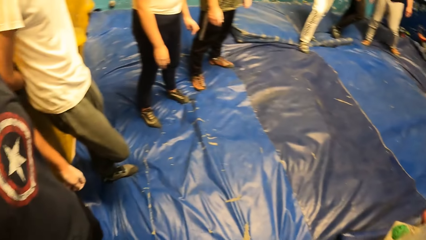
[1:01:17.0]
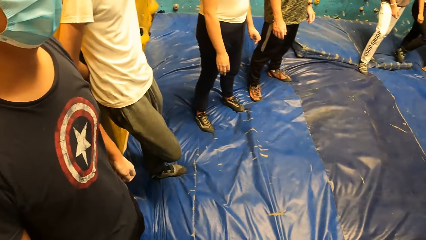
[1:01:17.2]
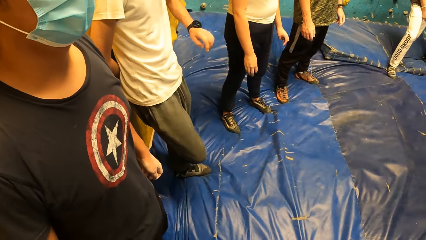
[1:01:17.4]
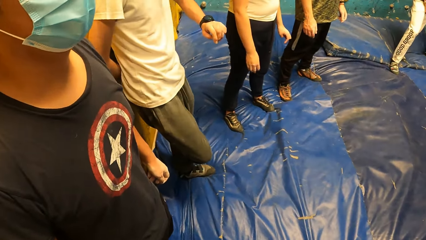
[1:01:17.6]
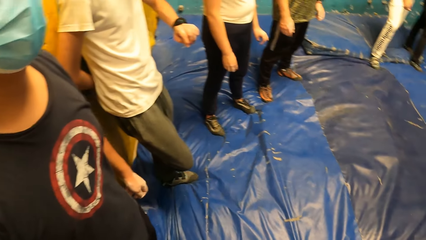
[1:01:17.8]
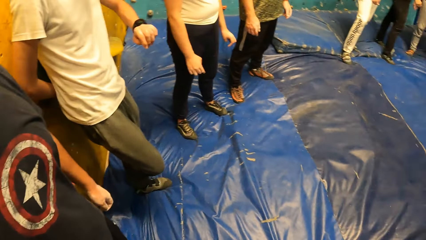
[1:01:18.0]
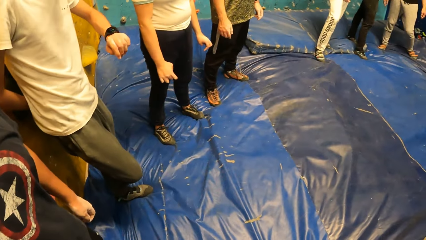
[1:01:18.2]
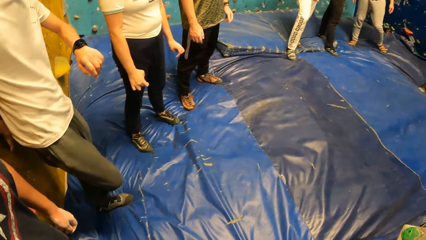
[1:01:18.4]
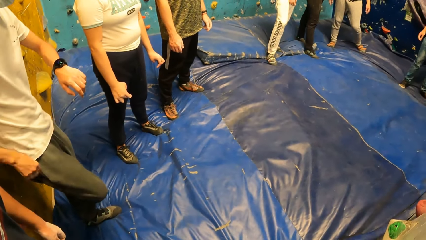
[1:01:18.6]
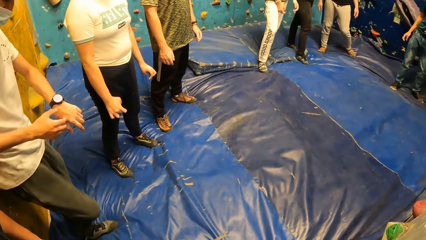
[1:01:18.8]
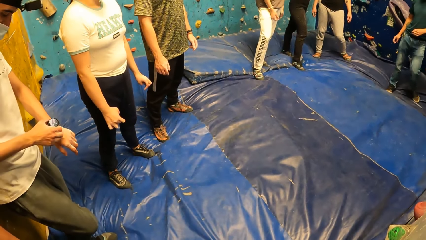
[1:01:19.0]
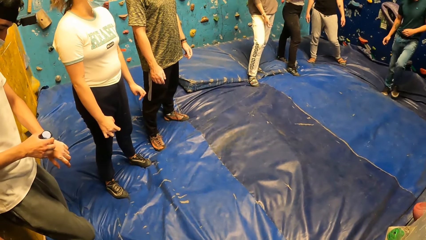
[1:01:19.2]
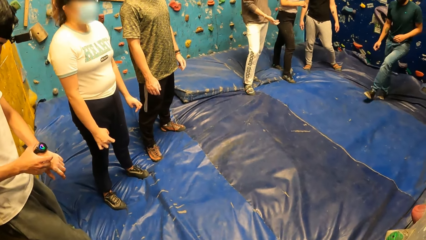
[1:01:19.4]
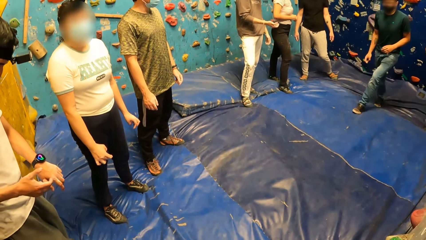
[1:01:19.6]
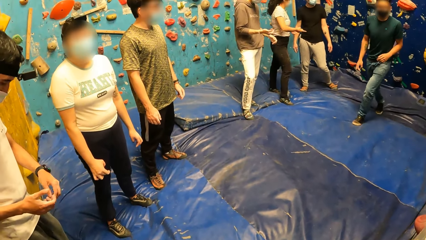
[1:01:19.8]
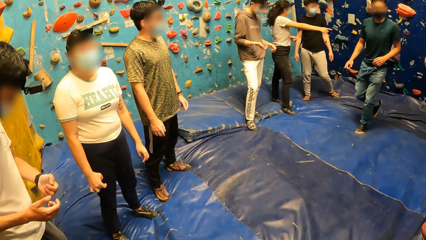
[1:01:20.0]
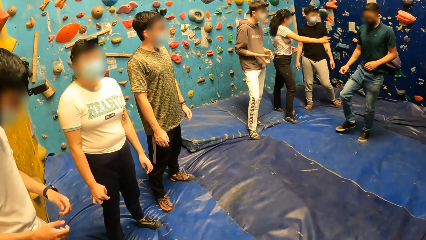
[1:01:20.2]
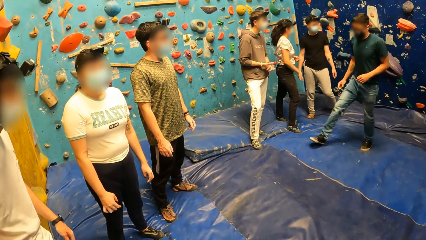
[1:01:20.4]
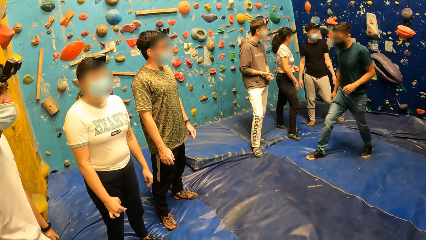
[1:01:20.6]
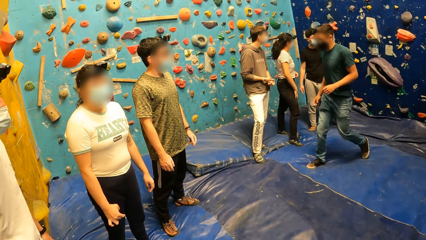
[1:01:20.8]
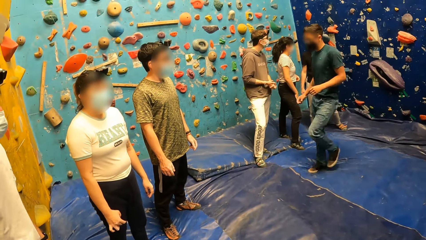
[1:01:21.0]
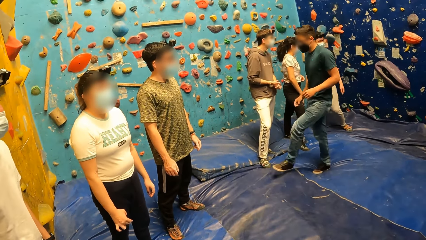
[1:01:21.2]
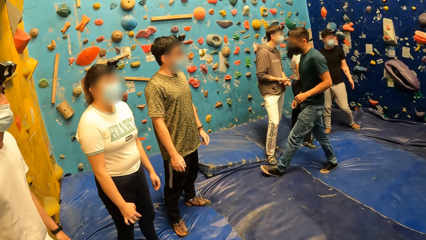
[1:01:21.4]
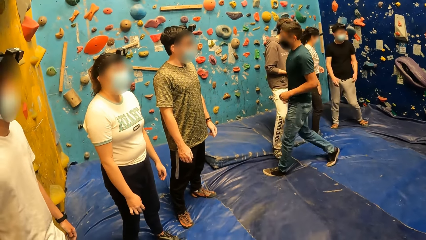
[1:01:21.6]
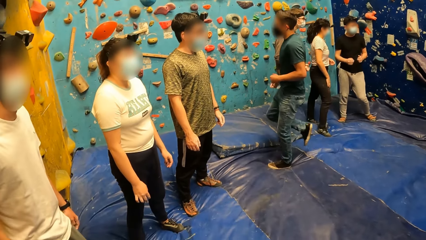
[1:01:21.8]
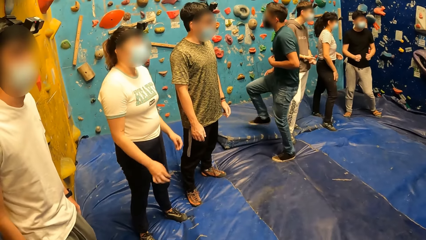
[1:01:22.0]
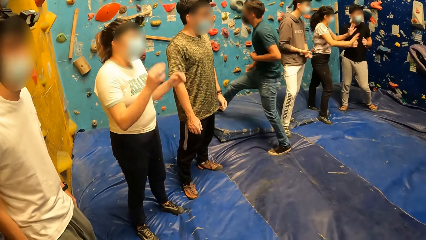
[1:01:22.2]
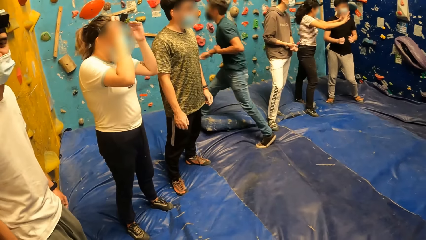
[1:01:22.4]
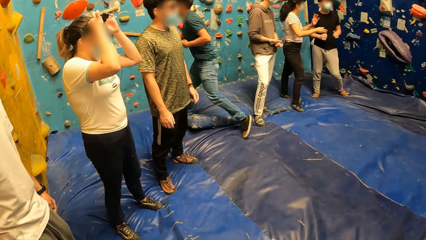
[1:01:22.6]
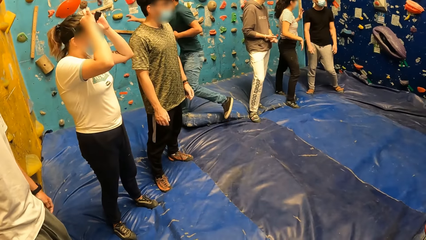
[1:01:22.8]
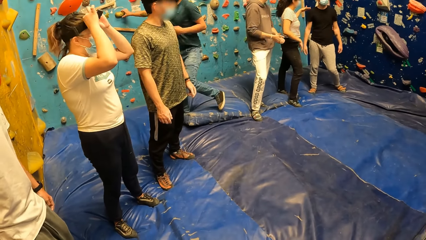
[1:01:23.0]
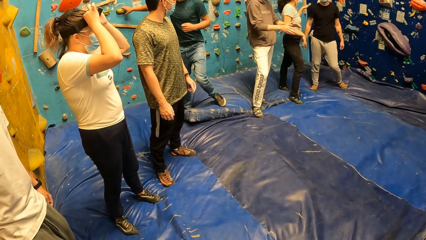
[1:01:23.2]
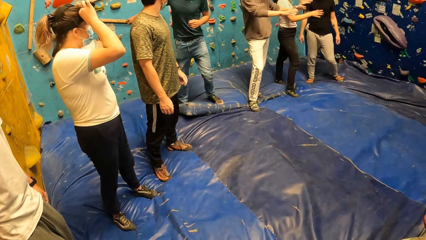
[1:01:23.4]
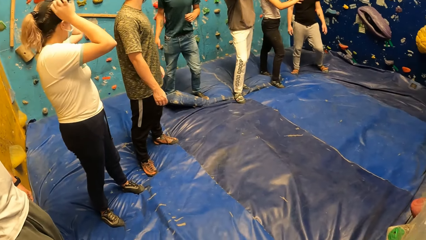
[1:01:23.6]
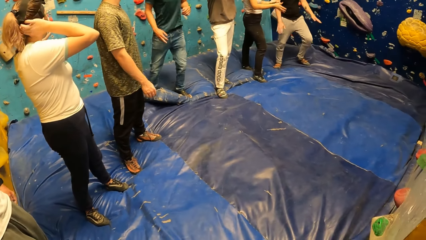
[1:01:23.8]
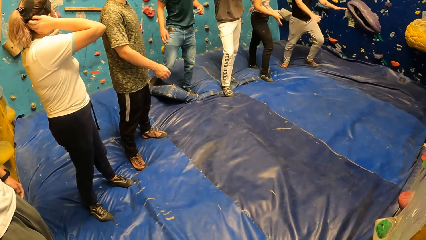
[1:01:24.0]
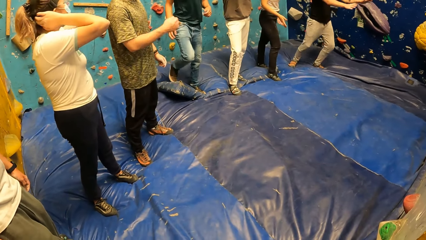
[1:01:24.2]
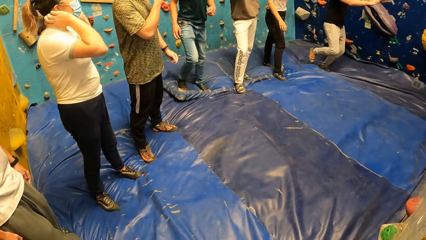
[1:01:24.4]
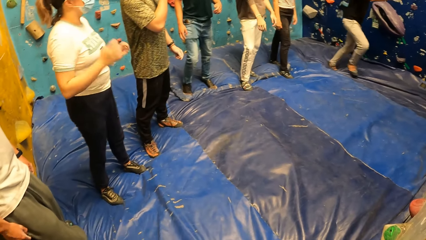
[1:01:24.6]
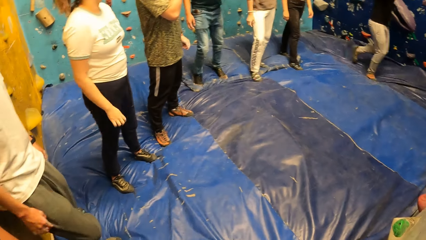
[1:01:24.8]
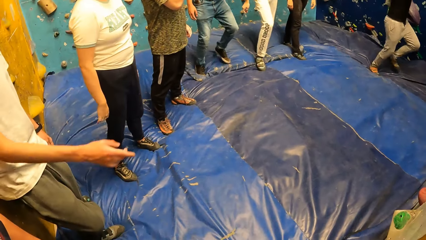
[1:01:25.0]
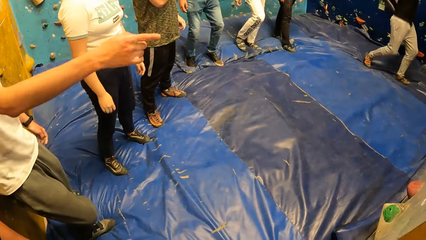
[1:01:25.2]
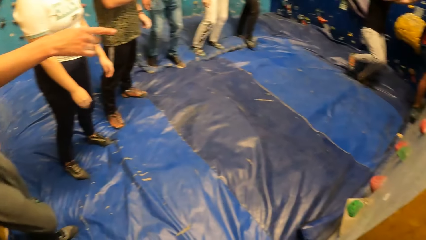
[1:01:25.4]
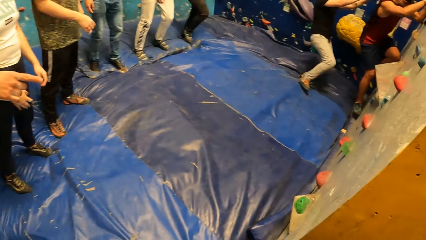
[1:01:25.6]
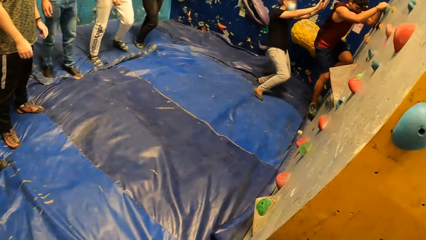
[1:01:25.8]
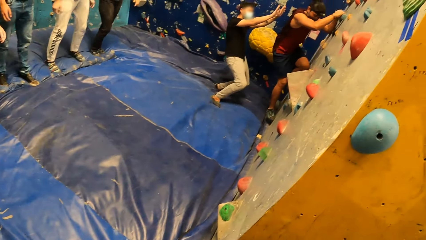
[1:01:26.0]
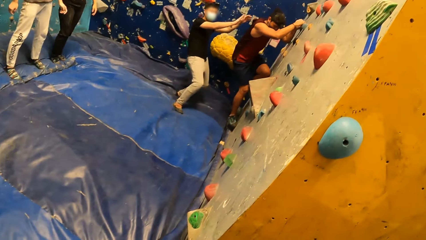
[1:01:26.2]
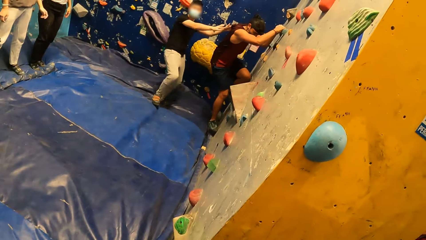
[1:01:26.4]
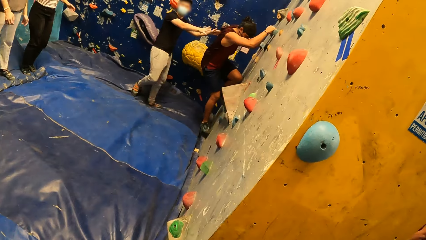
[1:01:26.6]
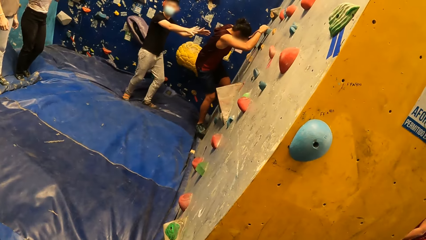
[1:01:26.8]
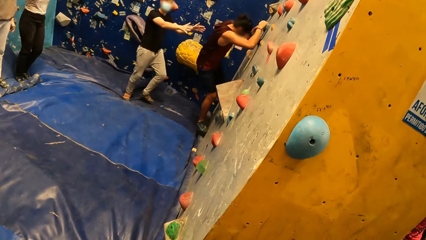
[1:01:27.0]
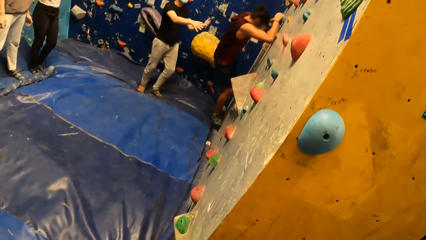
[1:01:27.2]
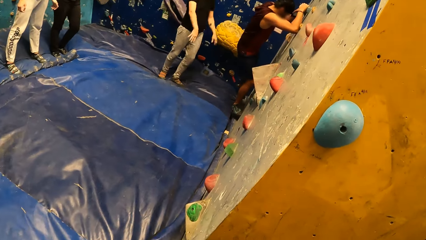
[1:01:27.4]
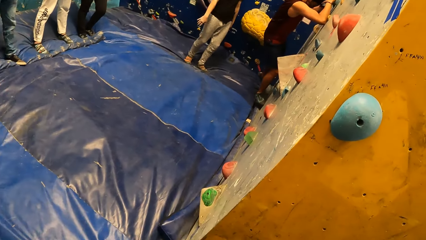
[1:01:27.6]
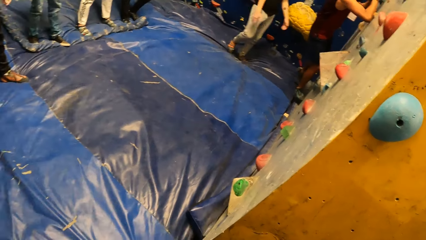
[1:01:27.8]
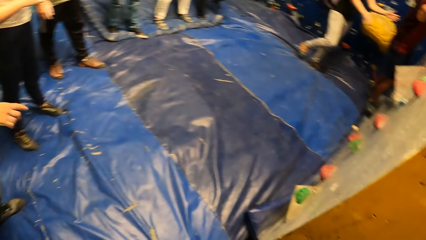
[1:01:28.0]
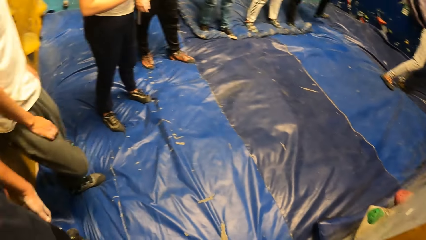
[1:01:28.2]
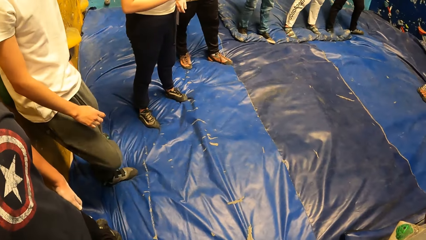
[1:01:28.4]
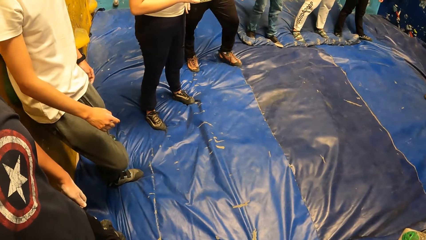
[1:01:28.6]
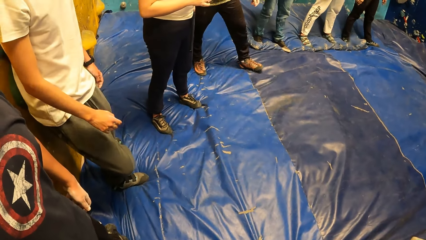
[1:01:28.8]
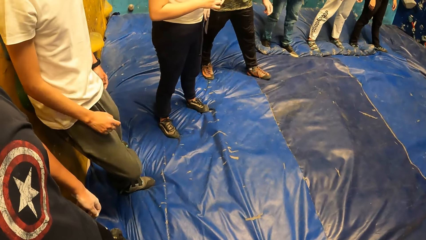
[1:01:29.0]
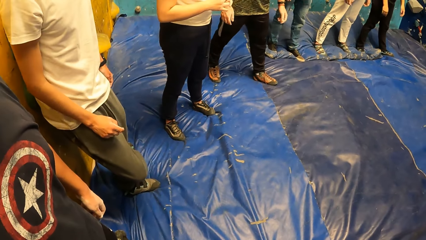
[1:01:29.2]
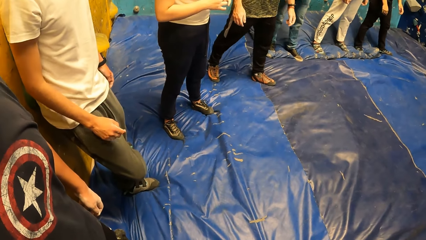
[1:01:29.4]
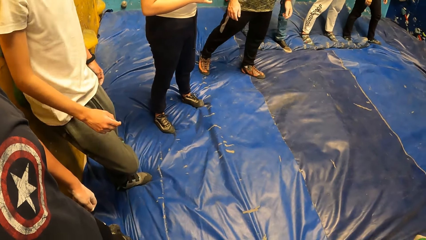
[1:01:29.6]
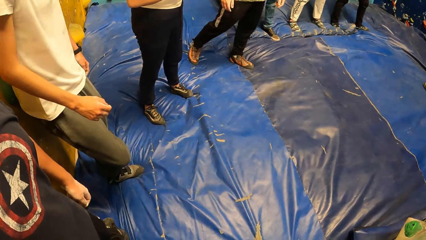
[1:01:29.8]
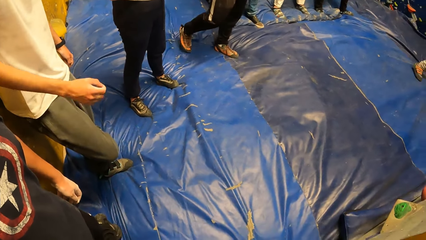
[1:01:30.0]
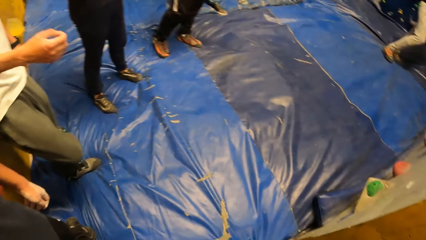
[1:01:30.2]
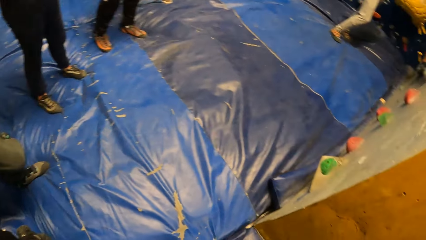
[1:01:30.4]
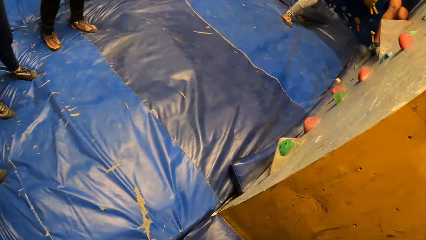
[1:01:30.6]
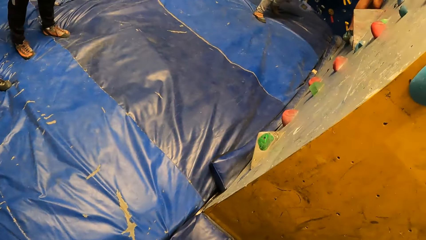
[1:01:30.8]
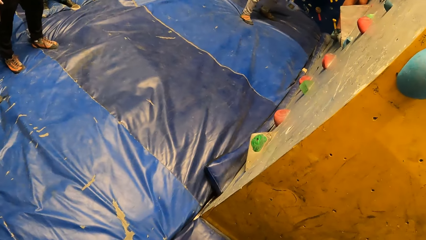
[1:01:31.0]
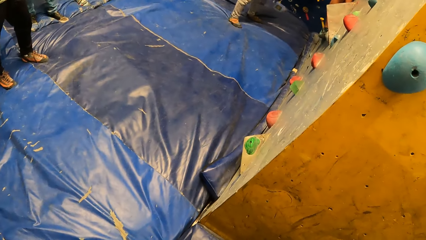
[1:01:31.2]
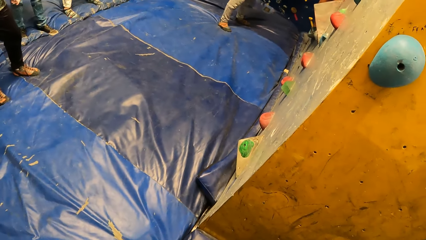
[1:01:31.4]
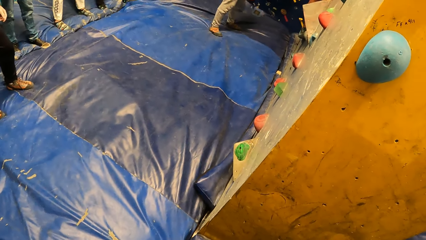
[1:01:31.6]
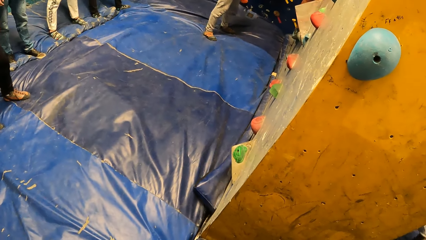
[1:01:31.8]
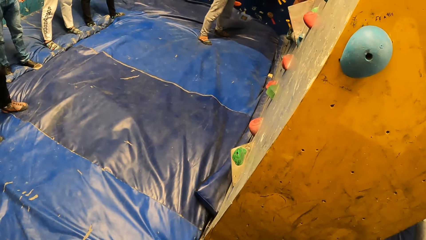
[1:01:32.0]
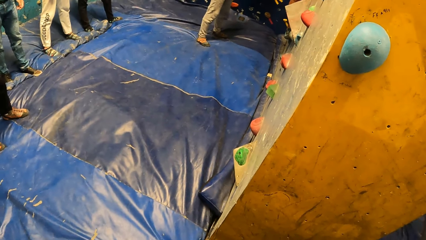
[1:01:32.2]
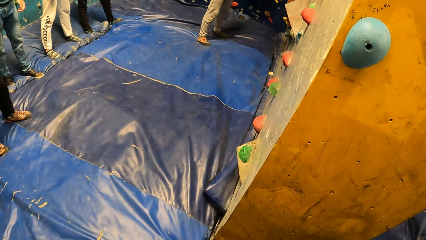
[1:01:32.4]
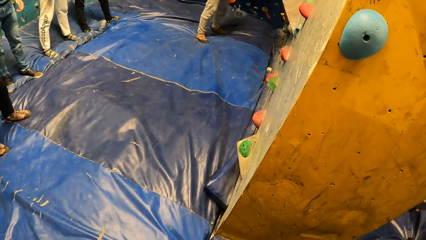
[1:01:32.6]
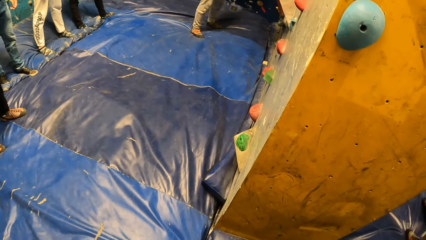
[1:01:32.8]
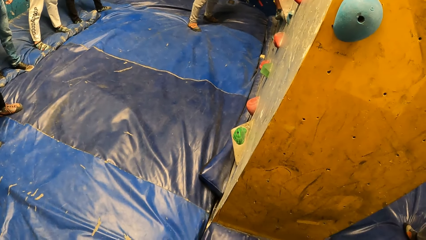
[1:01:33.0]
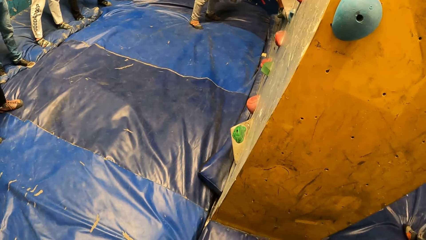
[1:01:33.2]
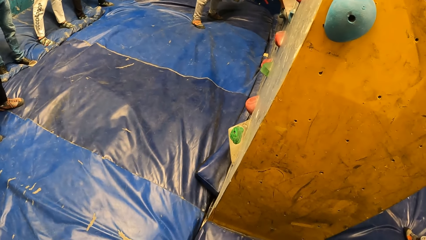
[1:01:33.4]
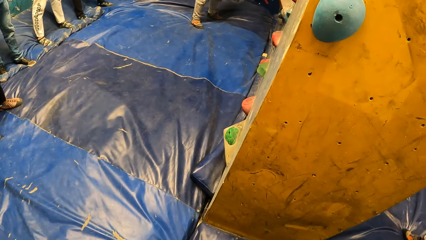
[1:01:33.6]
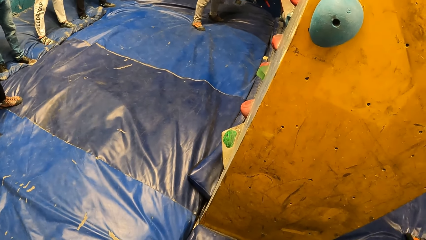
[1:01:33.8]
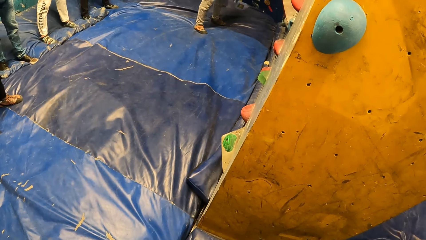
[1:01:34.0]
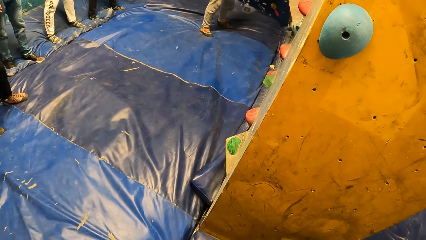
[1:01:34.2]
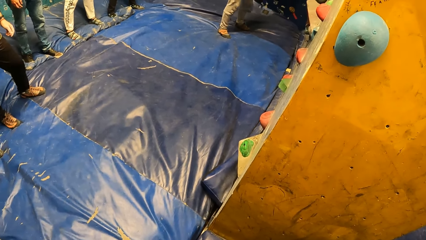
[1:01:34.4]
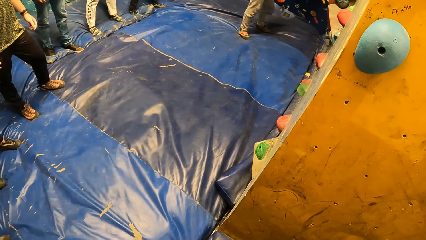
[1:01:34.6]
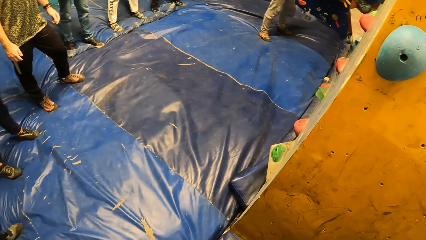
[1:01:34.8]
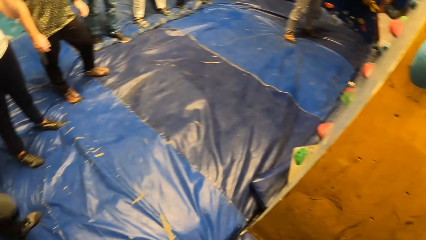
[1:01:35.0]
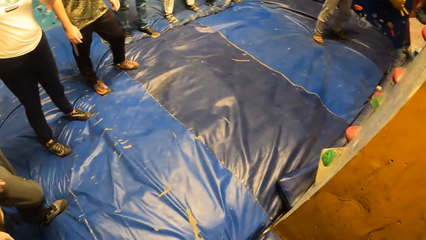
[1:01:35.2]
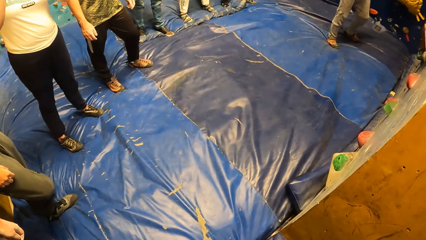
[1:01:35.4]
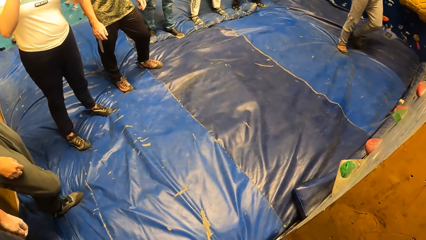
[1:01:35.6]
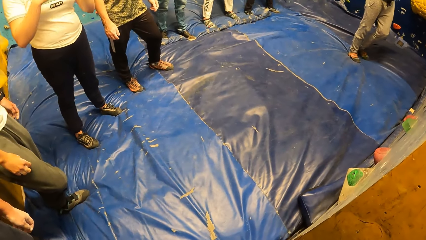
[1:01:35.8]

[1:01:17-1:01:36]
A man looks at a watch on his left hand. The man operates the watch in his left hand with his right hand. Another man climbs the climbing wall. The camera wearer looks at a man.
